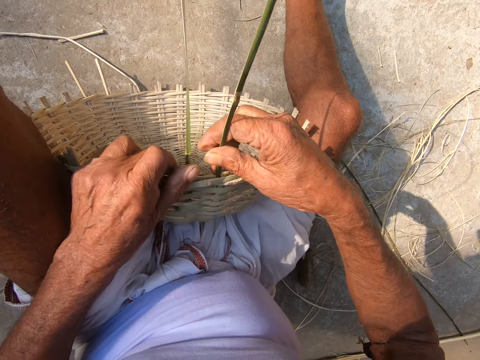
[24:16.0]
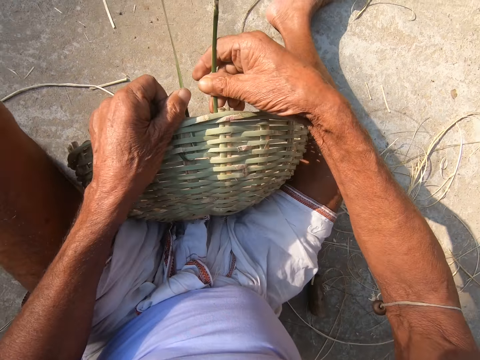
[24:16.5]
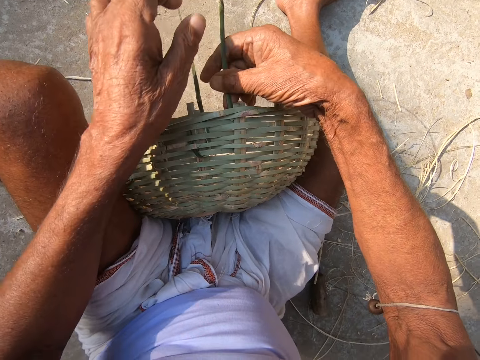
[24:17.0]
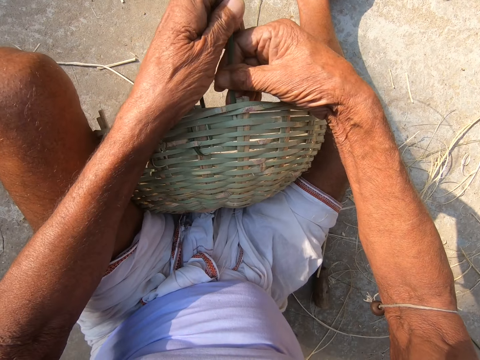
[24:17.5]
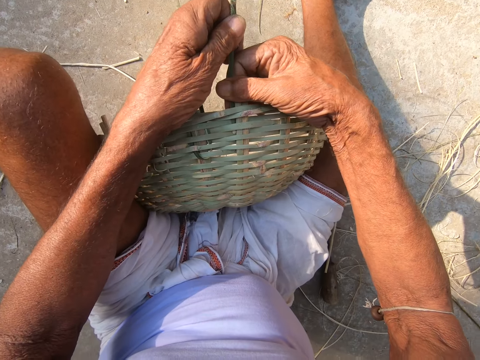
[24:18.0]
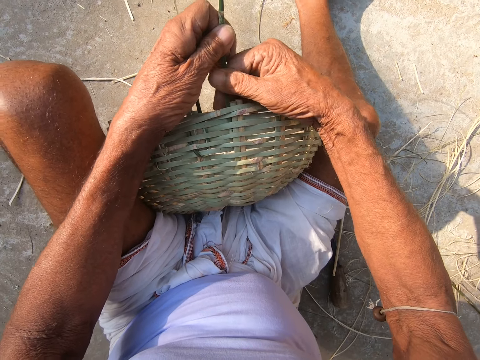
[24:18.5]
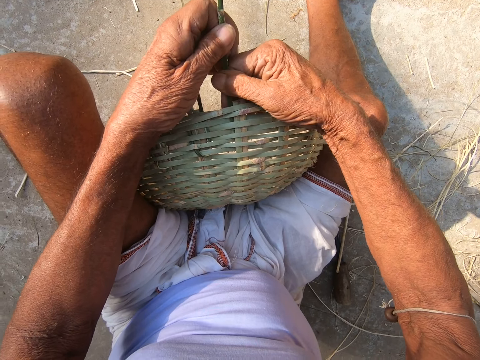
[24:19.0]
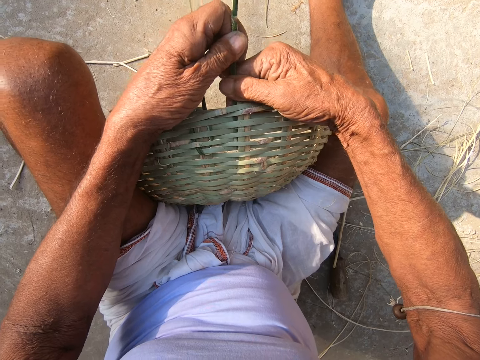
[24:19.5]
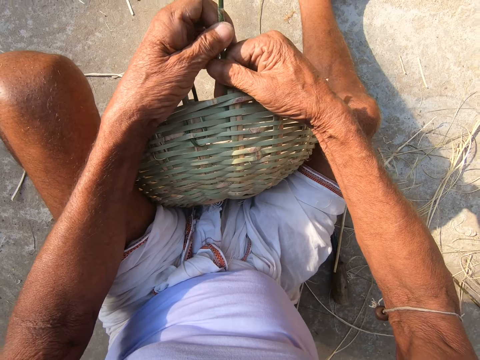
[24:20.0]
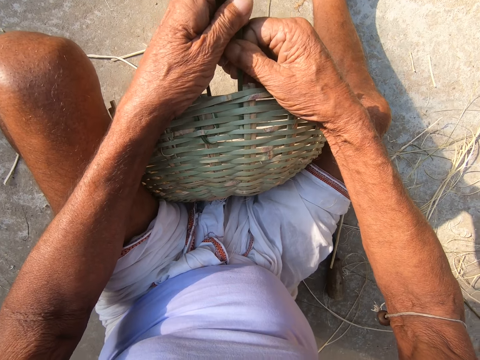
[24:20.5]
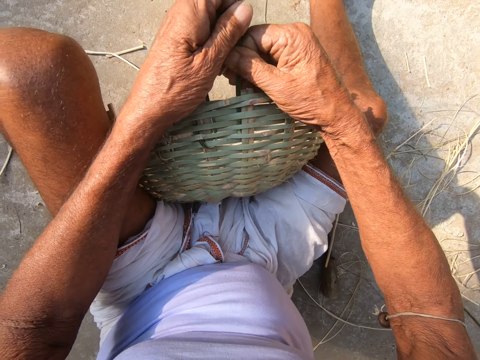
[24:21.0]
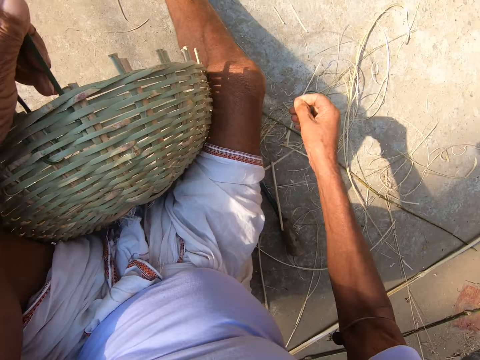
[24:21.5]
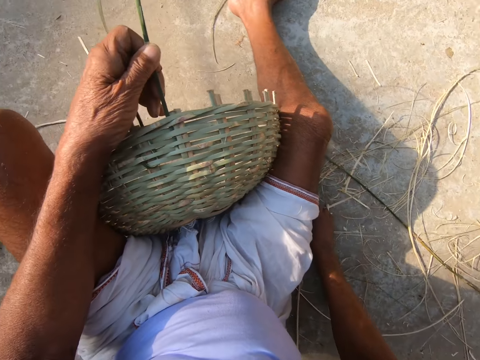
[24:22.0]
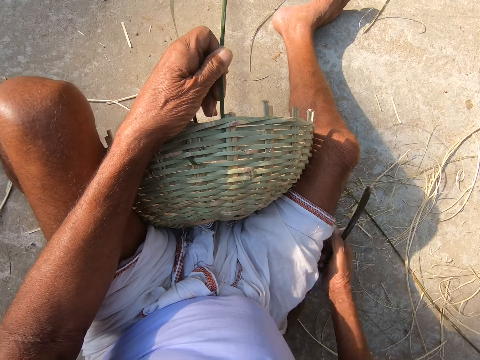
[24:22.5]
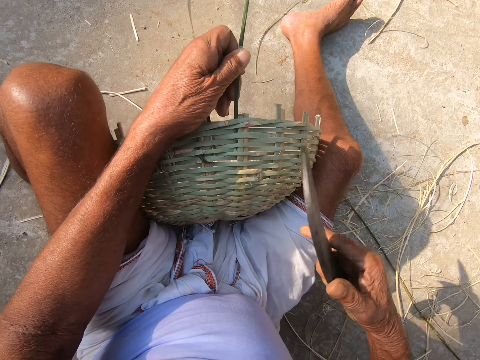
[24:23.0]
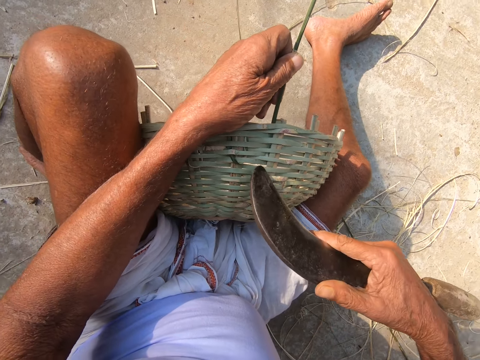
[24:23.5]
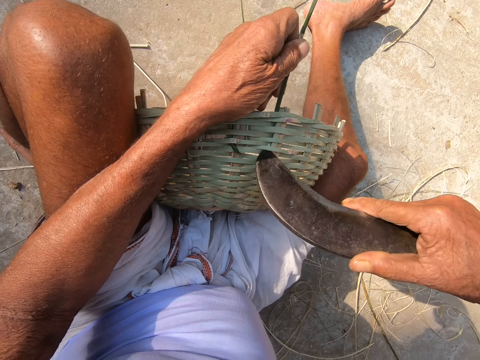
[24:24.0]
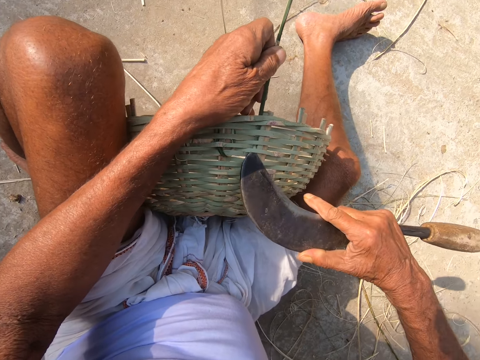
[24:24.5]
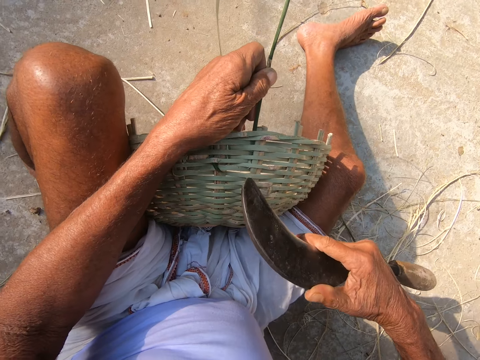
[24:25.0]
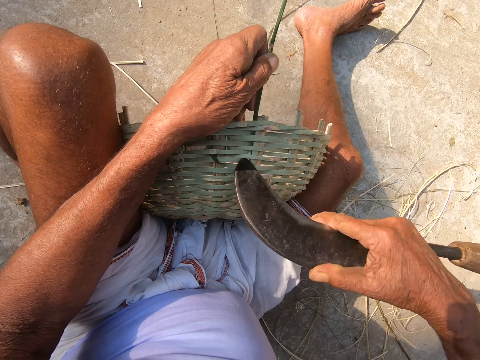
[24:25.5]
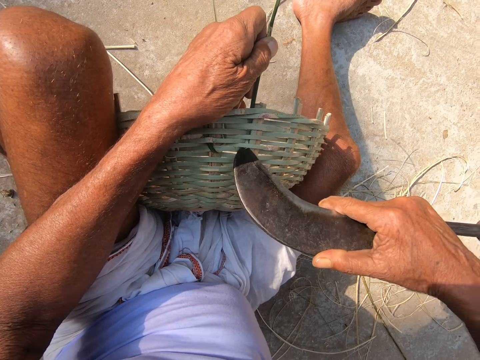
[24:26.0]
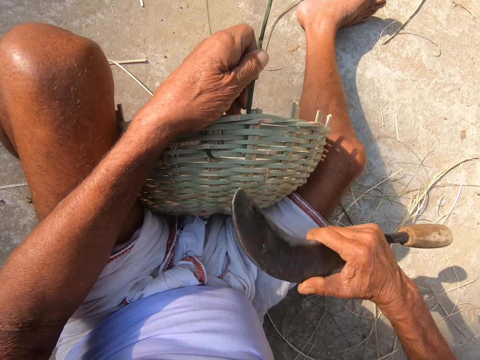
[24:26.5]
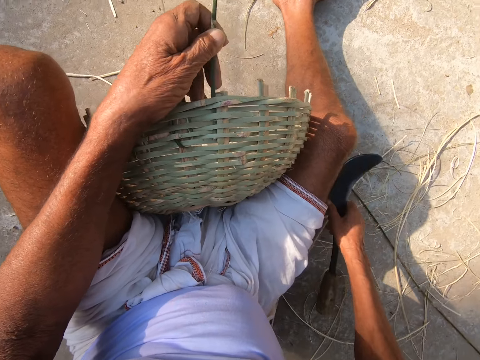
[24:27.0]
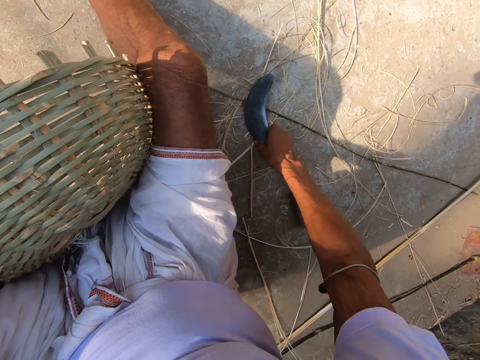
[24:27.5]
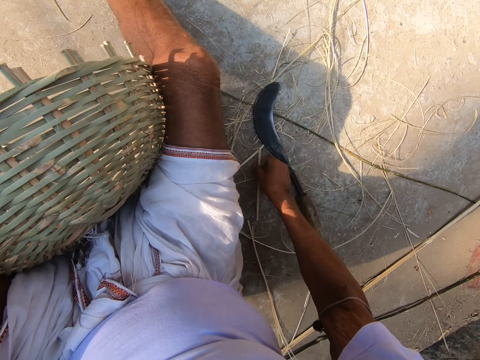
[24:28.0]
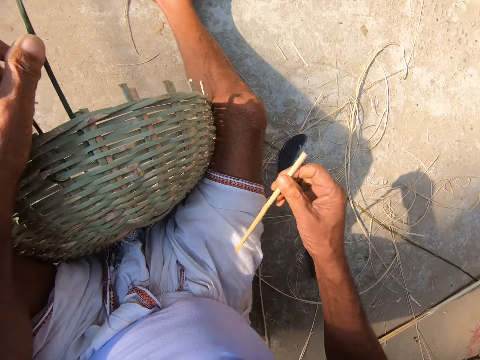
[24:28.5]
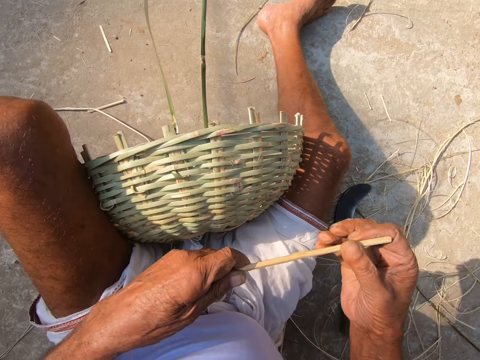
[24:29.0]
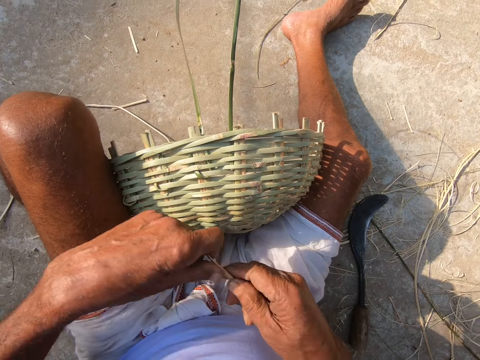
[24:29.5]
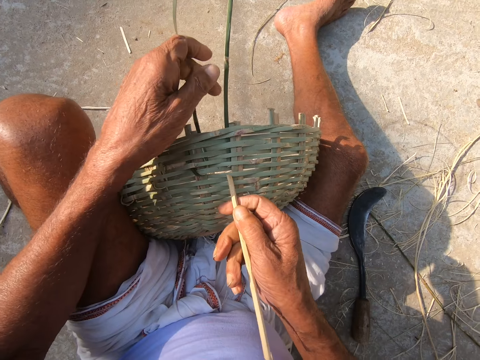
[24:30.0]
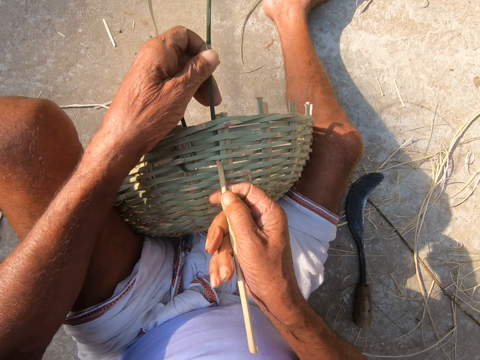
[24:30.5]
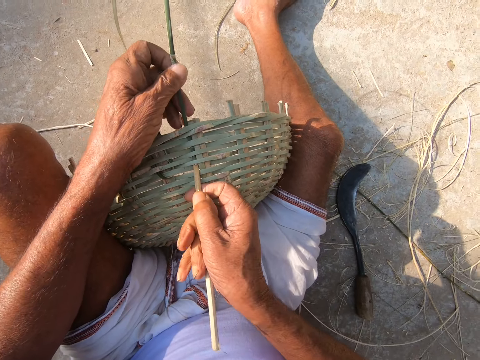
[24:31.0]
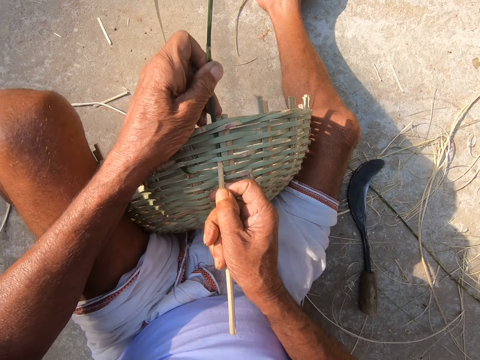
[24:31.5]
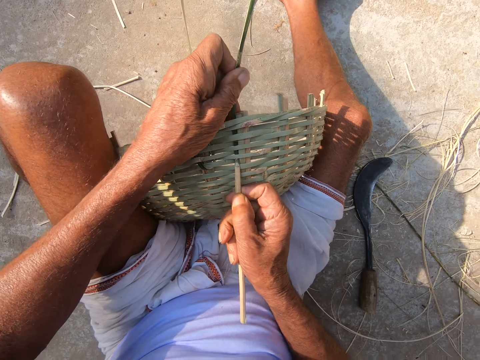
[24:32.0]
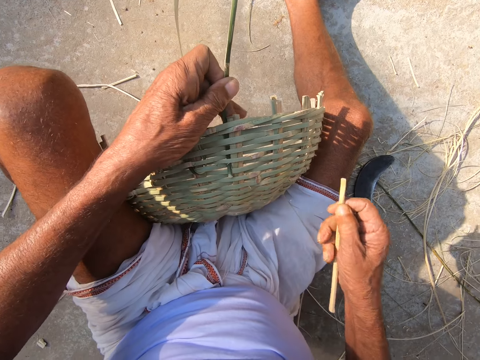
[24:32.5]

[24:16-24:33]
The camera wearer weaves. He picks the hook knife from the ground with his right hand. He makes an opening in the basket with the hook knife in his right hand. He fixes the sisal. He drops the hook knife on the ground with his right hand. He picks the stick from the ground with his right hand. He holds the stick with both hands. He holds the bamboo strand with his left hand. He makes an opening in the basket with the stick in his left hand. He fixes the sisal.

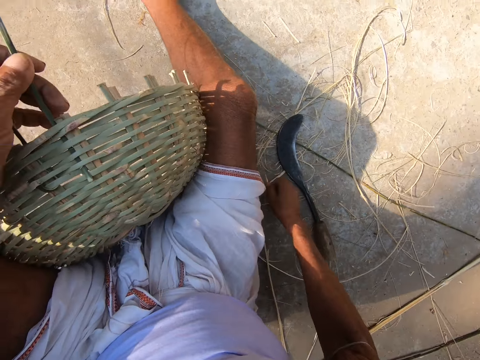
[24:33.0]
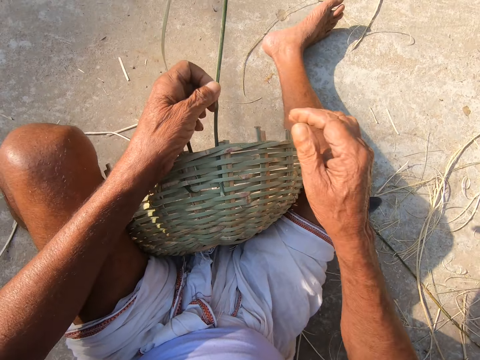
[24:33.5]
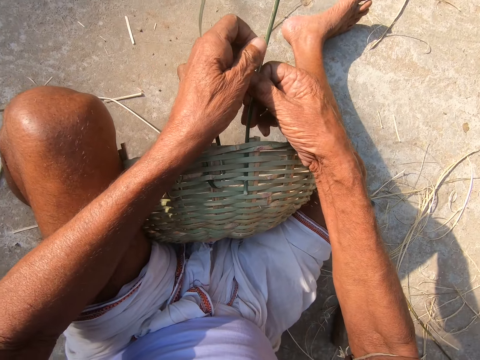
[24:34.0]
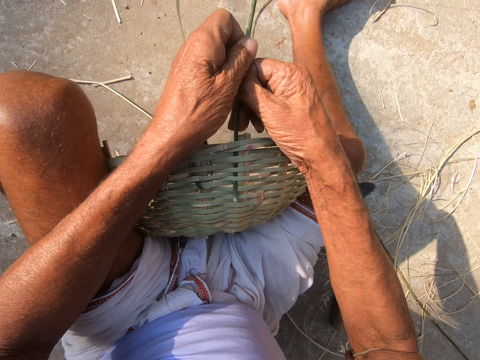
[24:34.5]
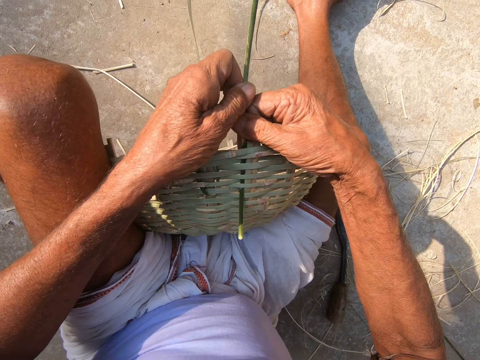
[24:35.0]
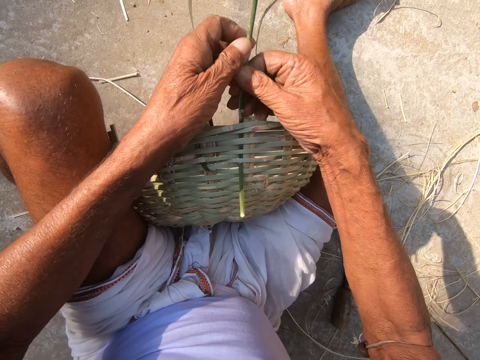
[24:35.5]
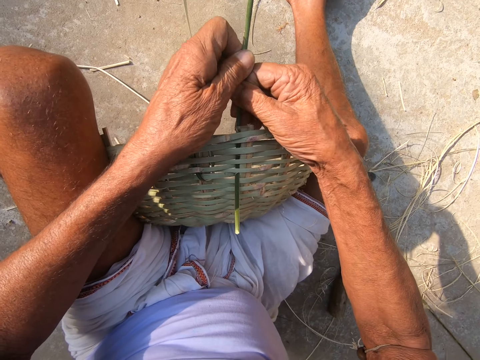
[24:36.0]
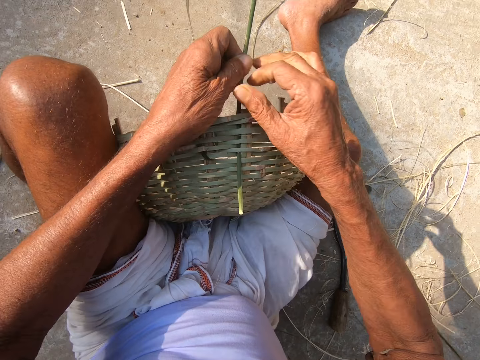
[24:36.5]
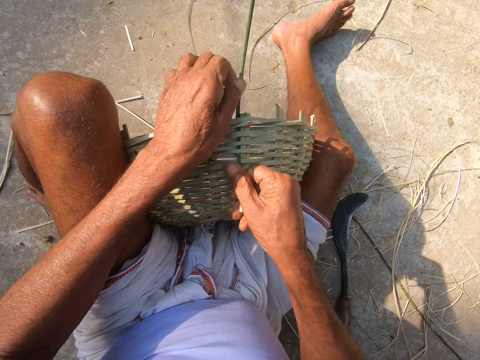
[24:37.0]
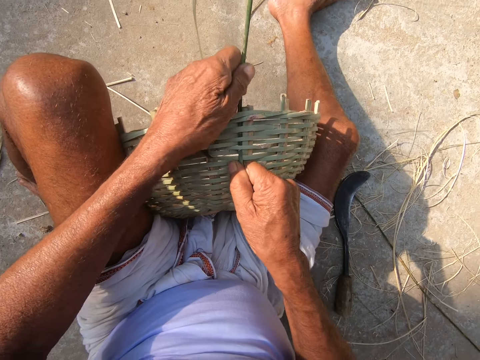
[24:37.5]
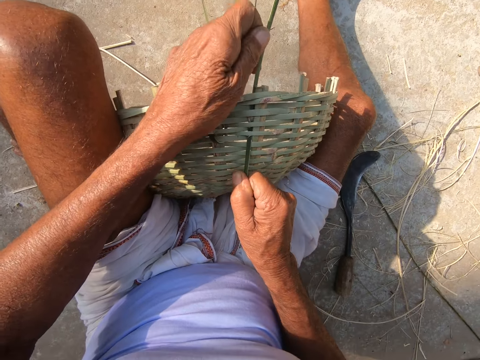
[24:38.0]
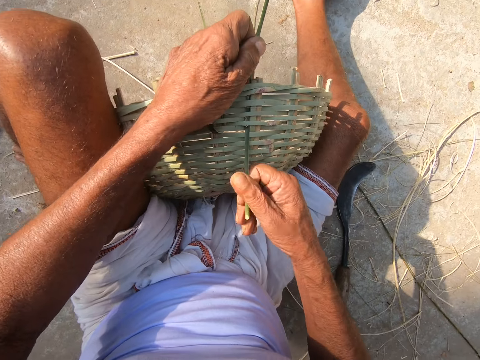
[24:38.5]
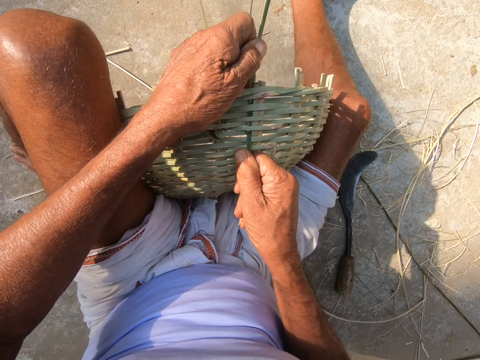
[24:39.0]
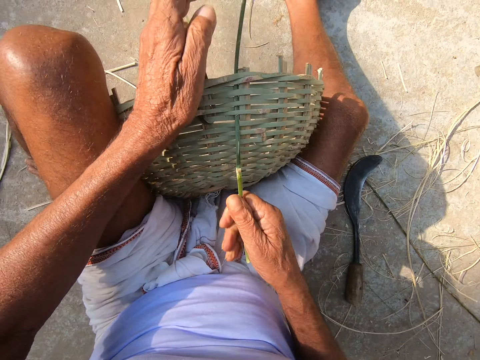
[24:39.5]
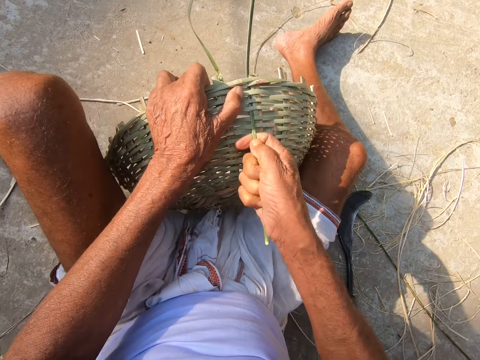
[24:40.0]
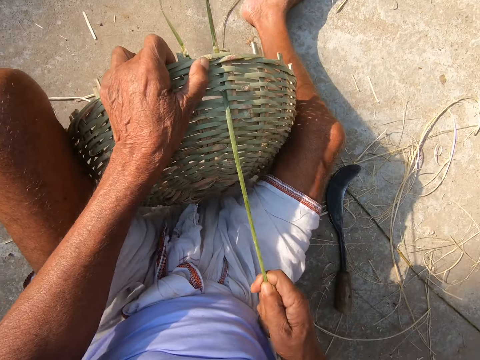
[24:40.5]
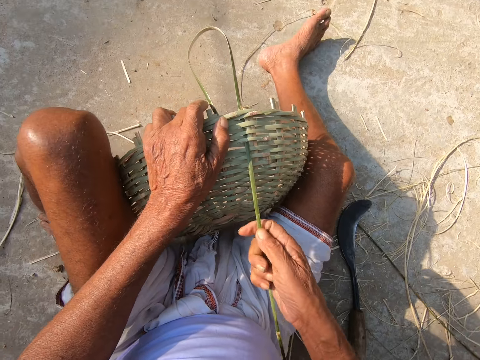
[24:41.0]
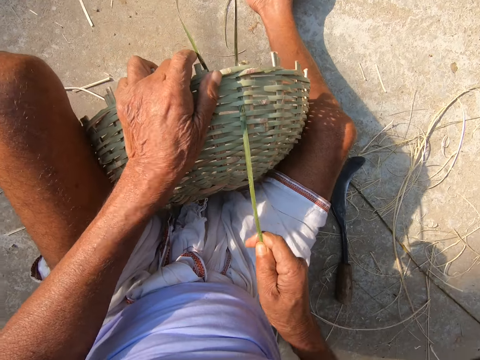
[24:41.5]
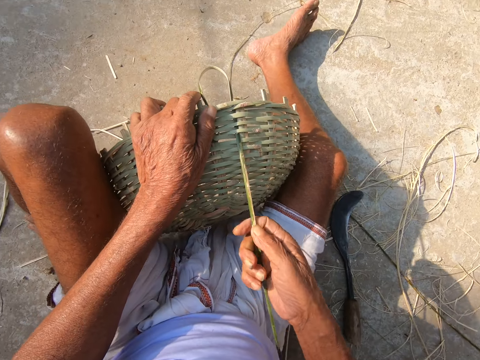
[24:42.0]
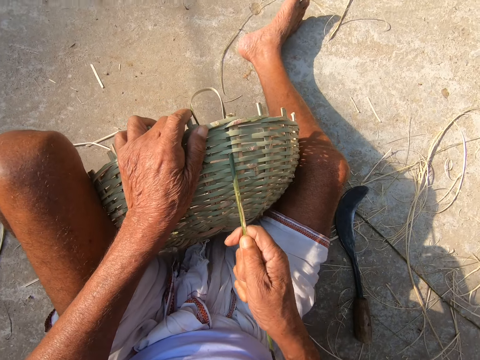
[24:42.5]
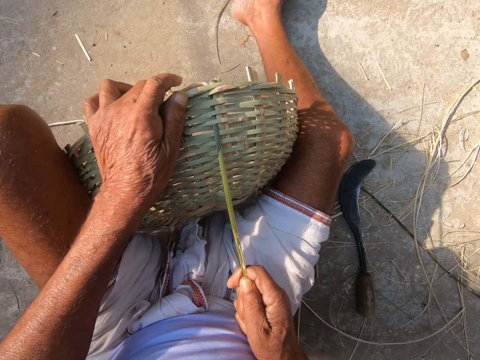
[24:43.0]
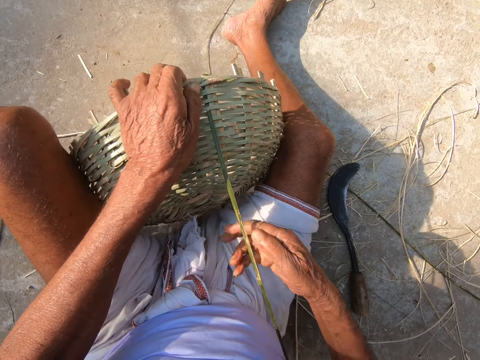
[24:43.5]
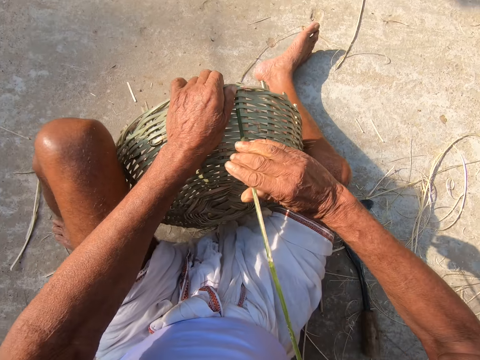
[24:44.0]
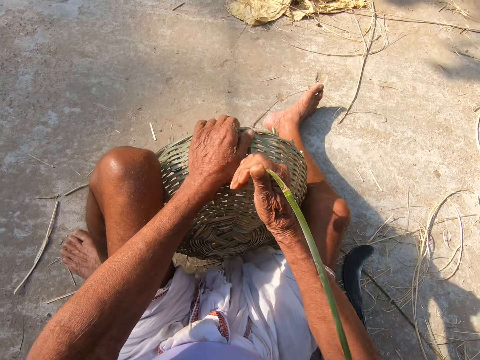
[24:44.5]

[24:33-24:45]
The camera wearer drops the stick on the ground with his right hand. He weaves the basket with both hands.
